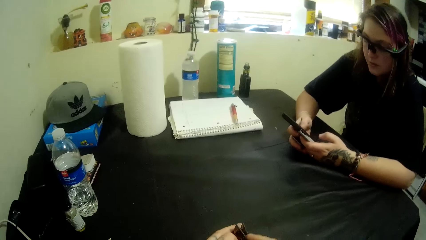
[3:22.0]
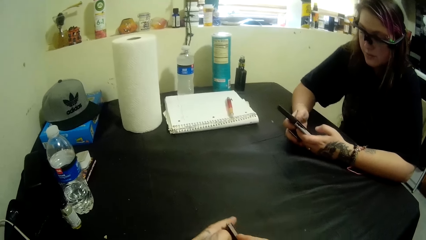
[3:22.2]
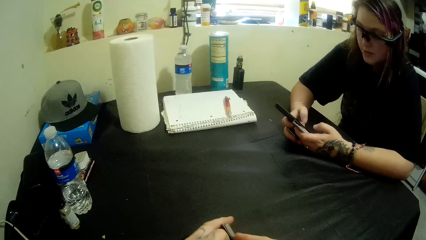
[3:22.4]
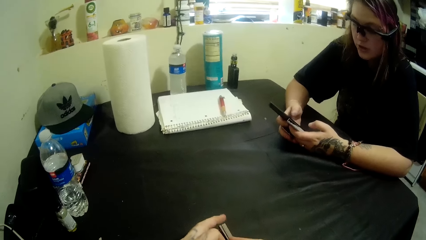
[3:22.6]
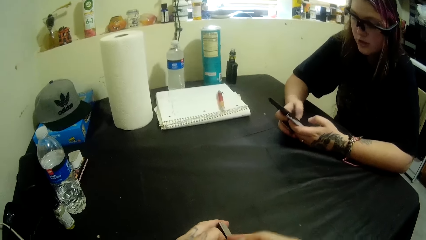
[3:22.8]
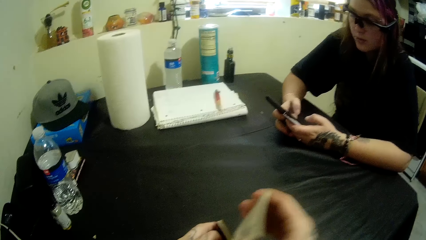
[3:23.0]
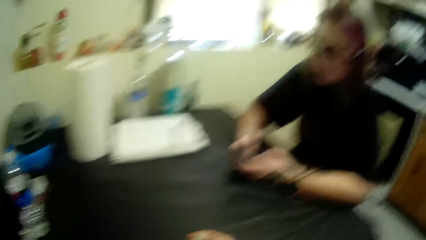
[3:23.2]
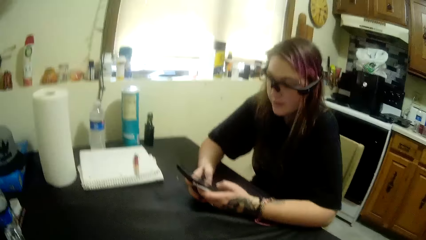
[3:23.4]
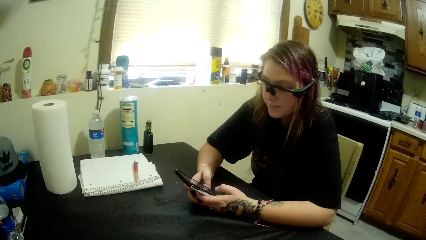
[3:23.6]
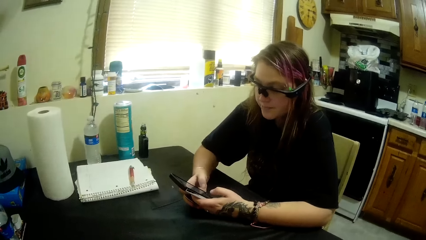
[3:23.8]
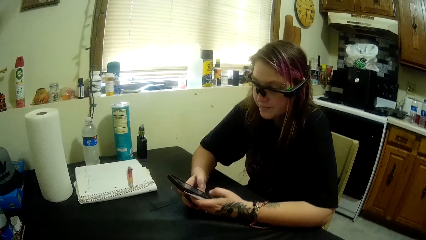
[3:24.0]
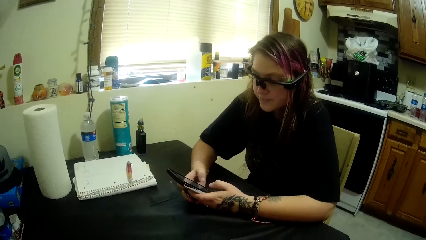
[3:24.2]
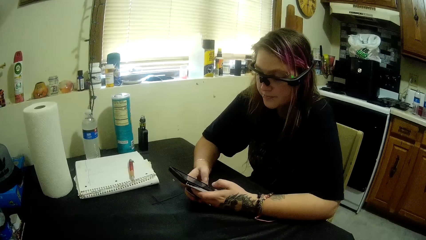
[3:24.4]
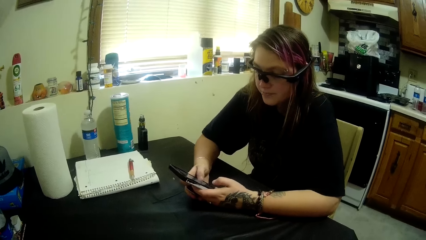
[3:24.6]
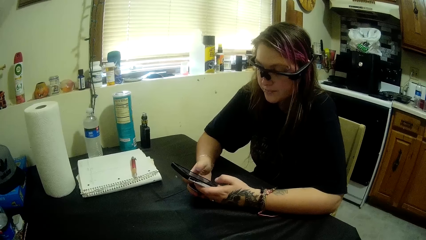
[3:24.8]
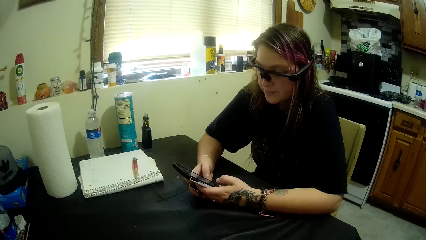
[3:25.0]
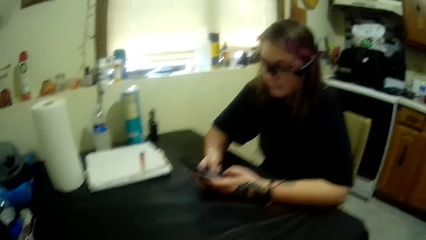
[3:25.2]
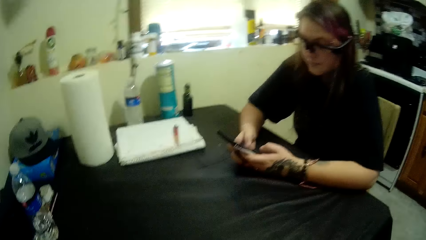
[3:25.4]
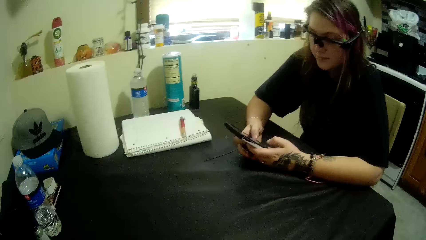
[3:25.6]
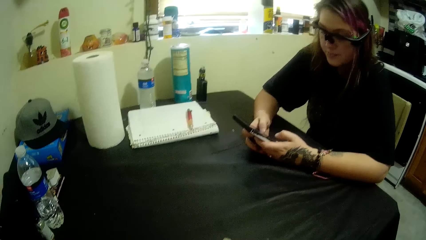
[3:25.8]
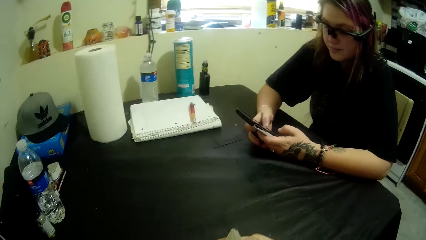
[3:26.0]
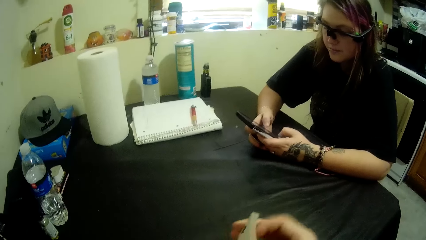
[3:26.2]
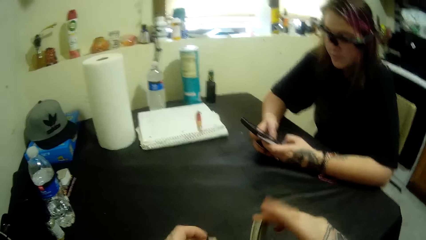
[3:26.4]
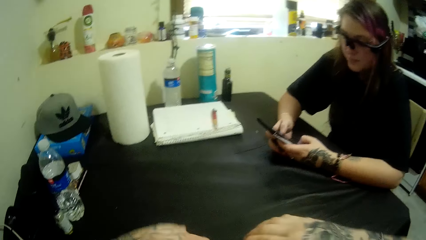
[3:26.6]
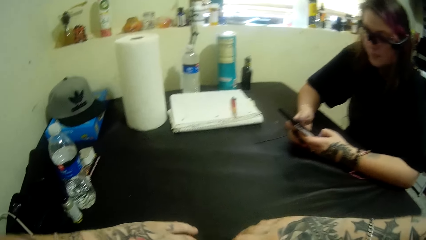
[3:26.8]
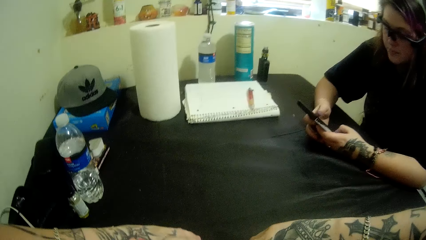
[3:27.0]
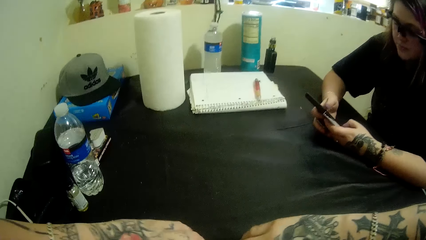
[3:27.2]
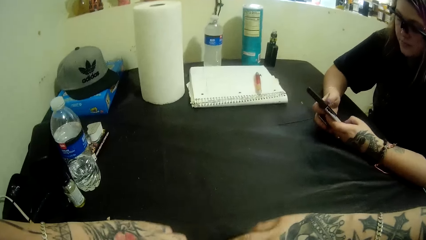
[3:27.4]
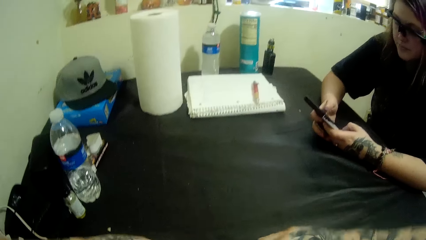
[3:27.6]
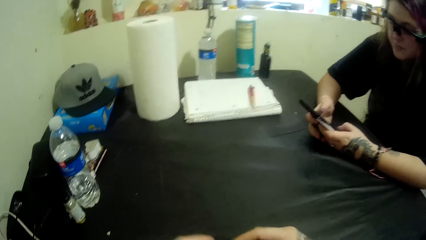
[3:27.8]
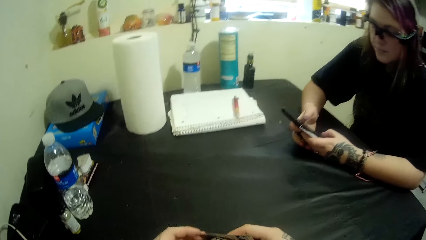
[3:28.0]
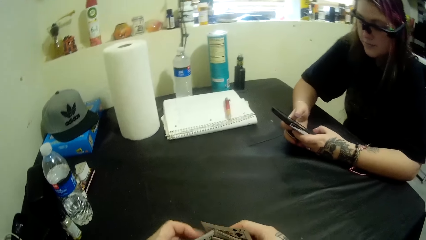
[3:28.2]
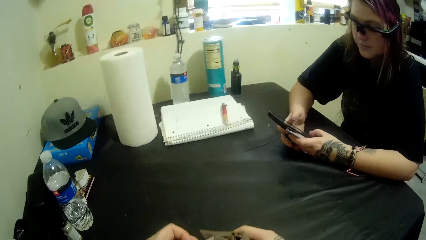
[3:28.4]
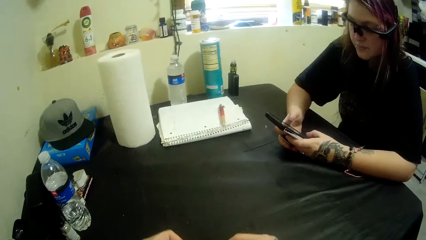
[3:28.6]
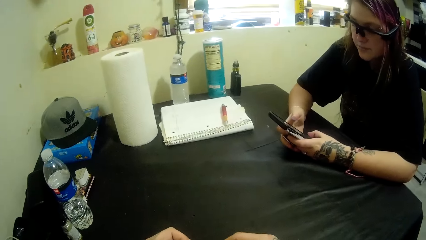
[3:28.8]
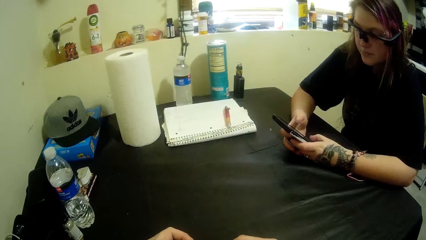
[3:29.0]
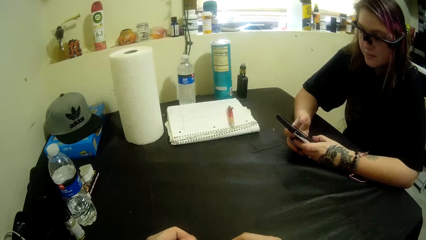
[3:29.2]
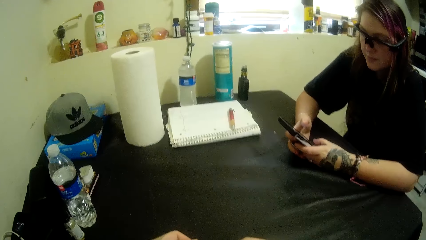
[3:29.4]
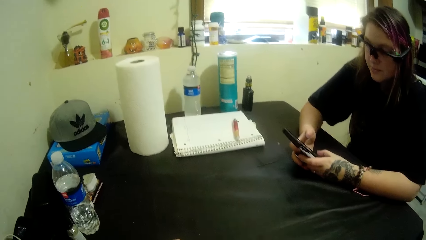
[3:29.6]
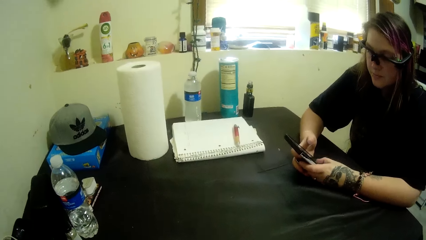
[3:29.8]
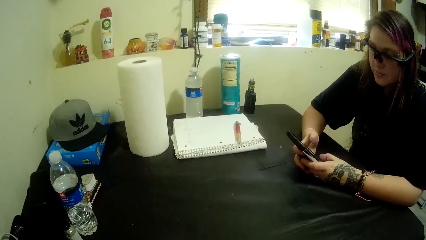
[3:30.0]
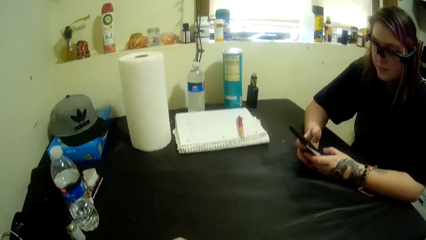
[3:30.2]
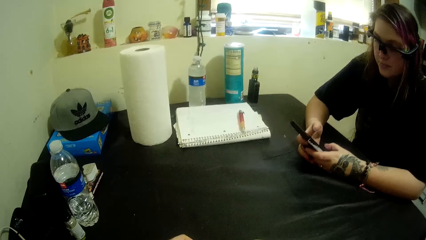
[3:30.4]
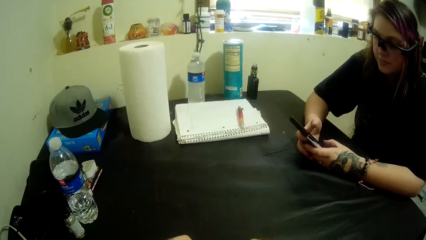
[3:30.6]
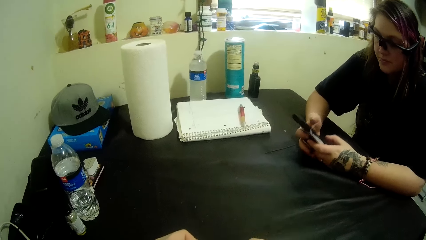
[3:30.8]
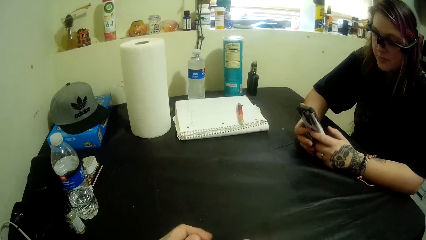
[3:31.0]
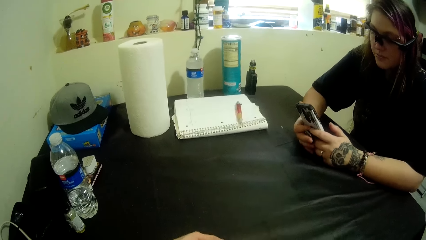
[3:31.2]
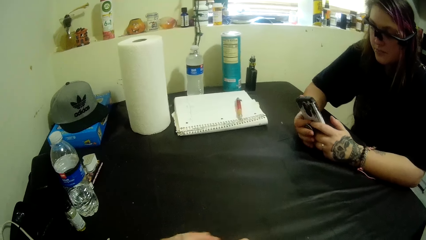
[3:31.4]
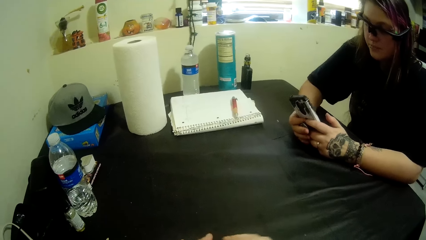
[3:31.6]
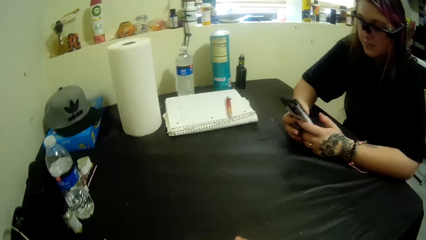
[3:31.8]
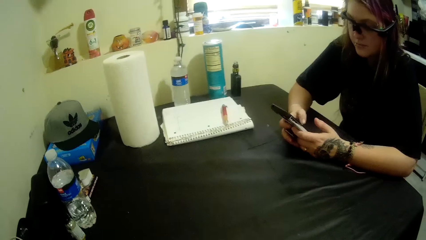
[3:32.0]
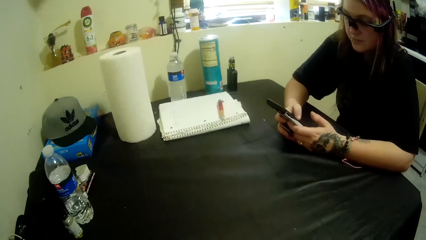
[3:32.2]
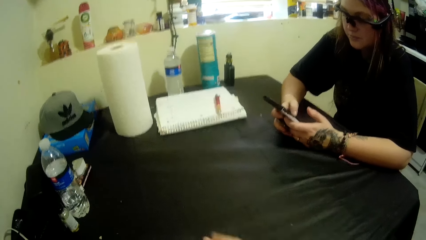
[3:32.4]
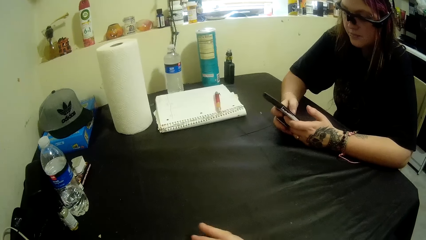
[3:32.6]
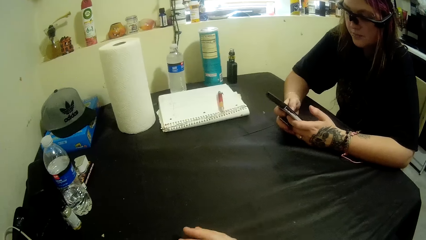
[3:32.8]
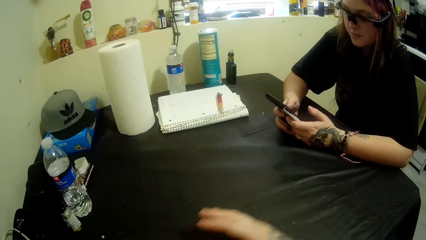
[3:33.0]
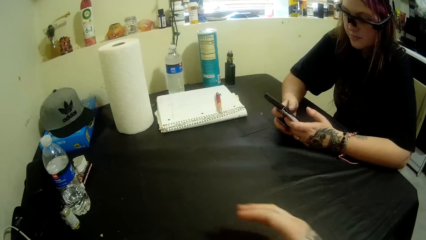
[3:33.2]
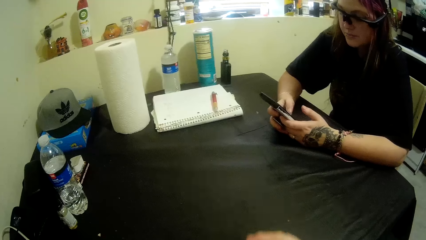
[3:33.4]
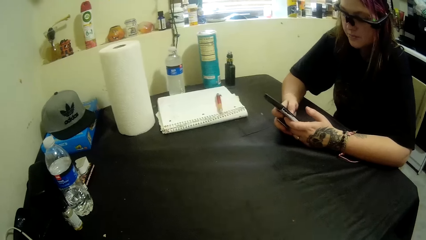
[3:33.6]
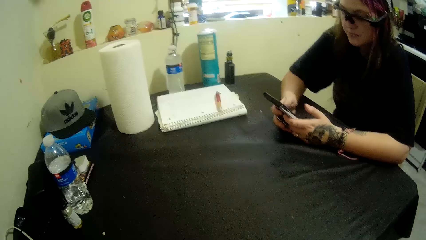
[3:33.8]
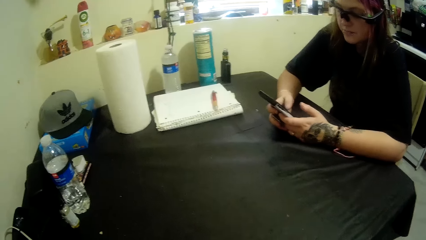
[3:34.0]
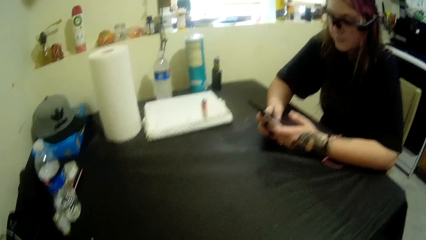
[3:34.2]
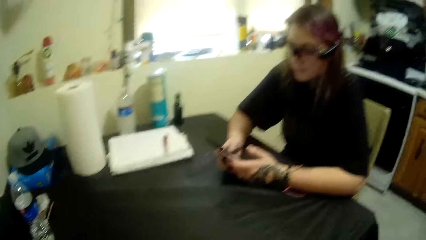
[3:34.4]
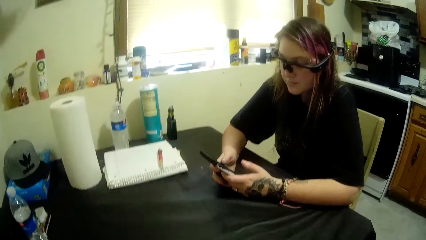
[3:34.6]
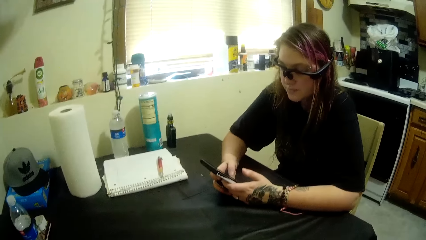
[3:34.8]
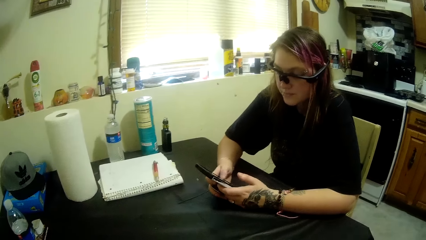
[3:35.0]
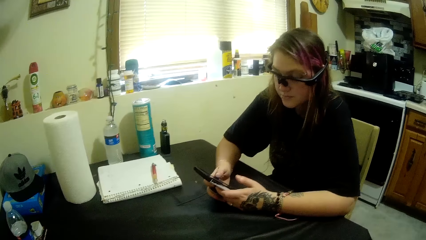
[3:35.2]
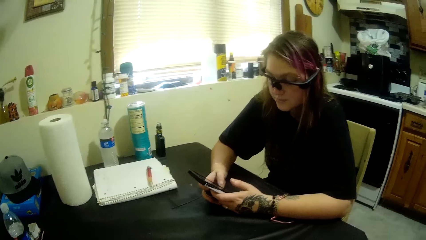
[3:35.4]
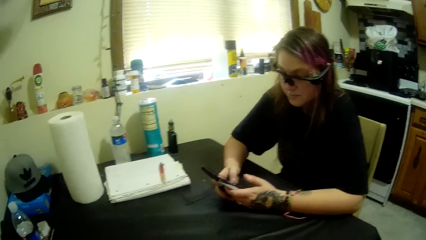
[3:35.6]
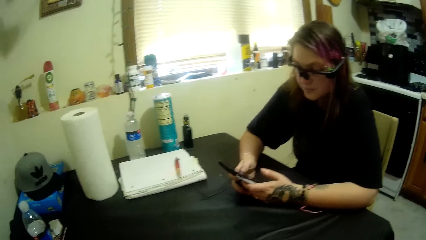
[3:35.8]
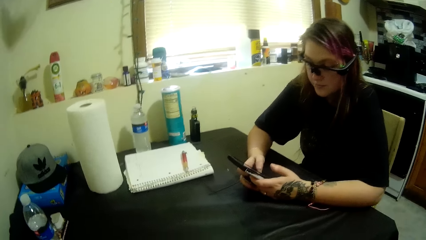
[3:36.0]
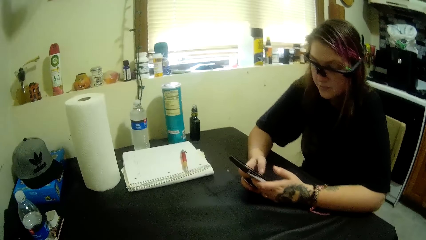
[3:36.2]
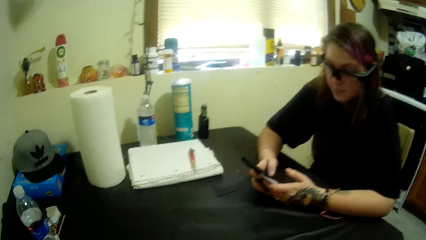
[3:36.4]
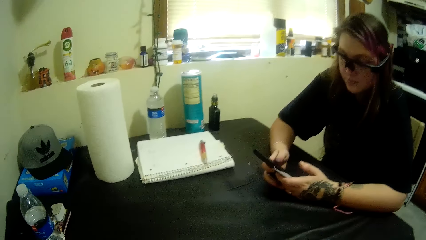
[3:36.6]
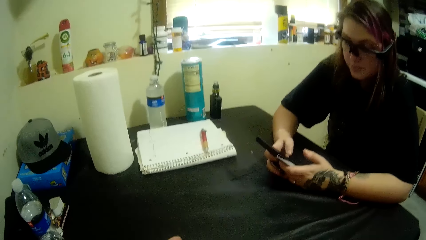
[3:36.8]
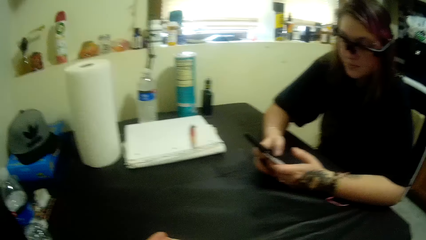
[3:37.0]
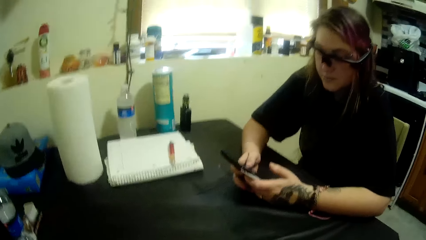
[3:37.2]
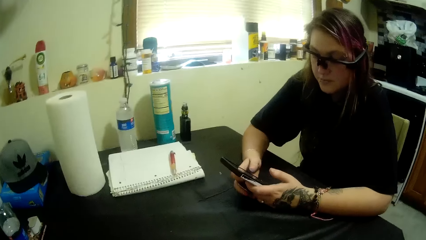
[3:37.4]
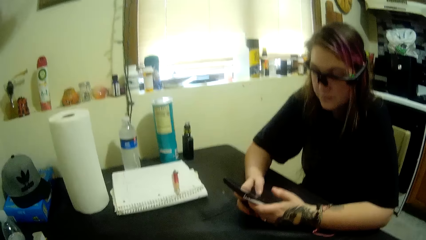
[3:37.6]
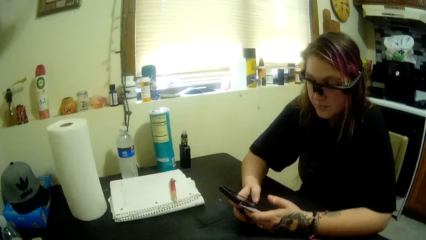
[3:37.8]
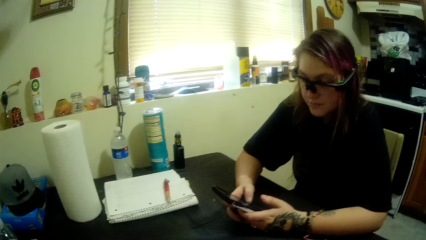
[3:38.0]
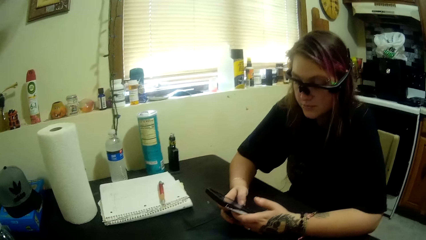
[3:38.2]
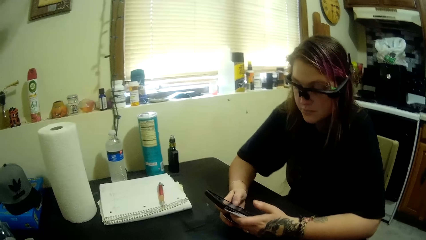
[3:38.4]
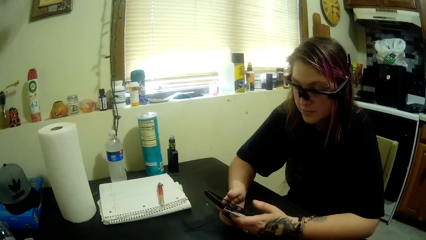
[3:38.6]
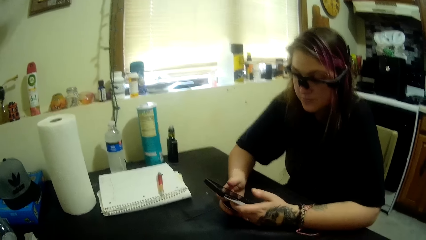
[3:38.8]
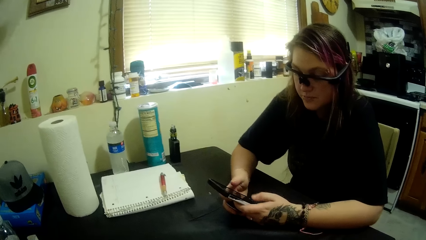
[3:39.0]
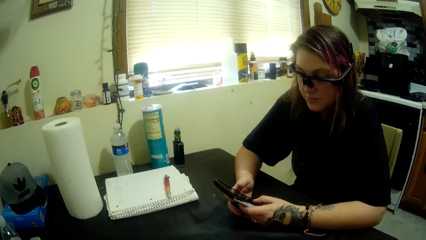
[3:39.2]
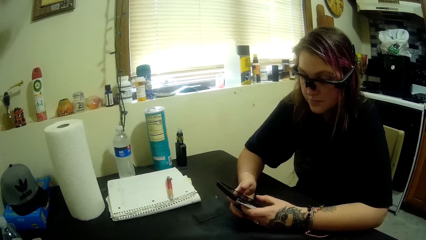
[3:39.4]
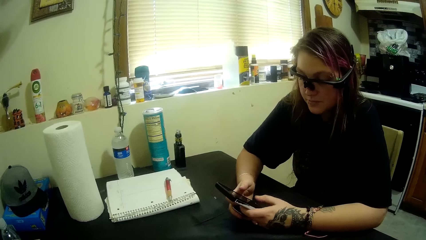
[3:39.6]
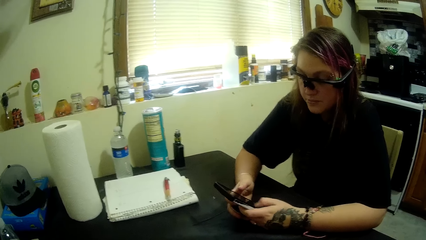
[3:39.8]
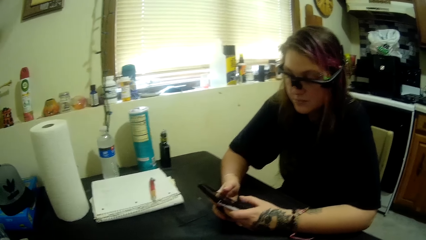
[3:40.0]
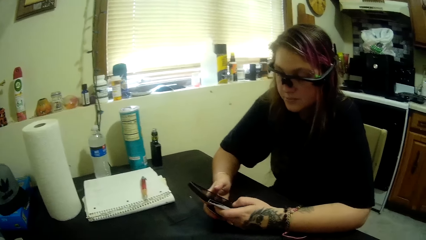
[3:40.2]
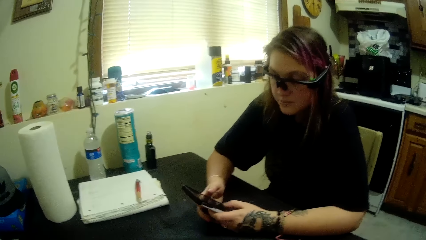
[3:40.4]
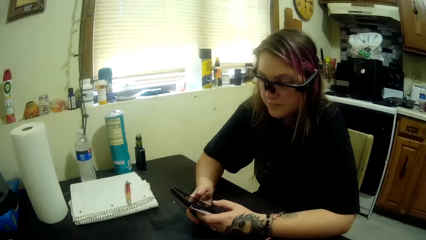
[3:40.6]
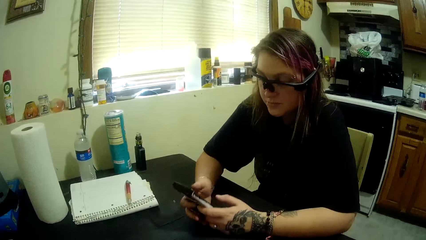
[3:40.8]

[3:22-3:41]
A woman uses the phone. The camera wearer converses with the woman. The woman uses the phone. The camera wearer converses with the woman.
